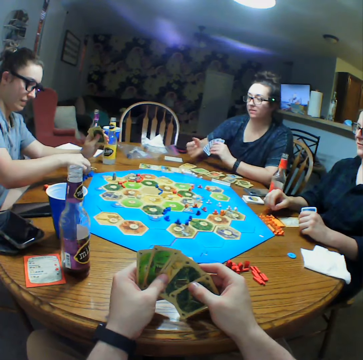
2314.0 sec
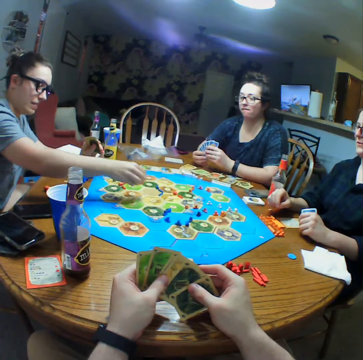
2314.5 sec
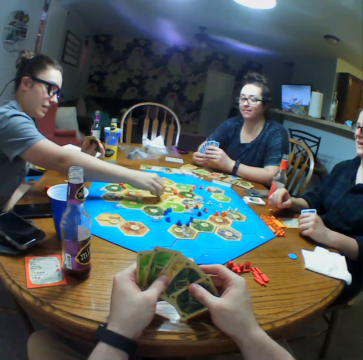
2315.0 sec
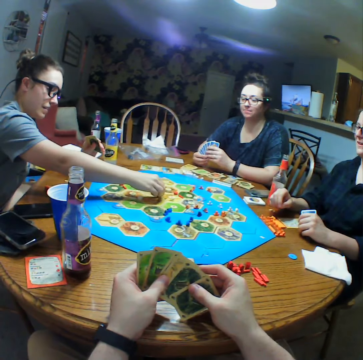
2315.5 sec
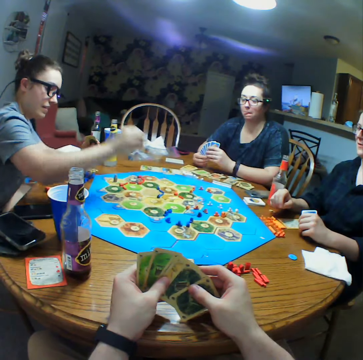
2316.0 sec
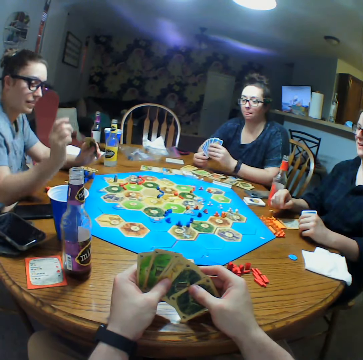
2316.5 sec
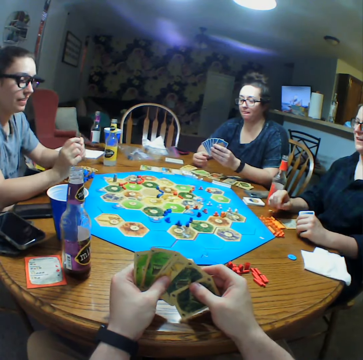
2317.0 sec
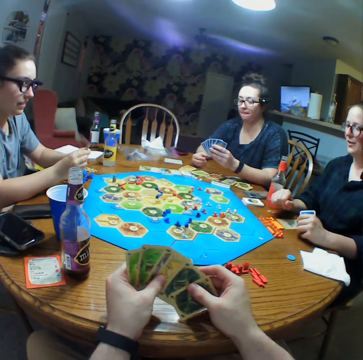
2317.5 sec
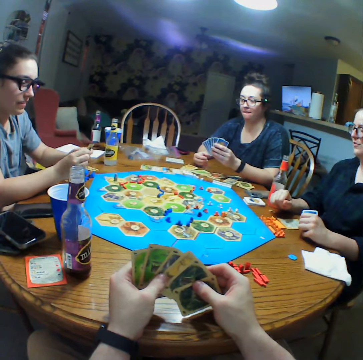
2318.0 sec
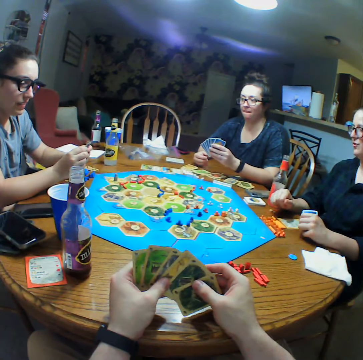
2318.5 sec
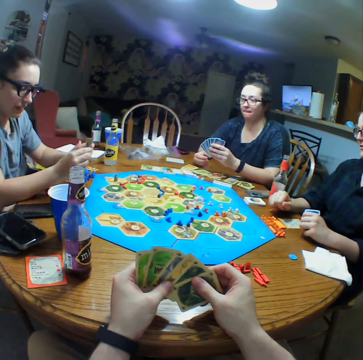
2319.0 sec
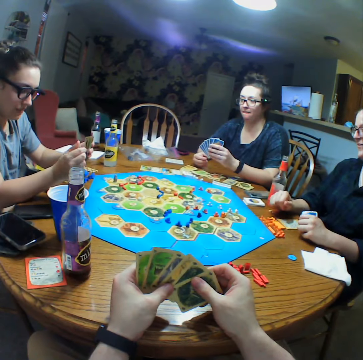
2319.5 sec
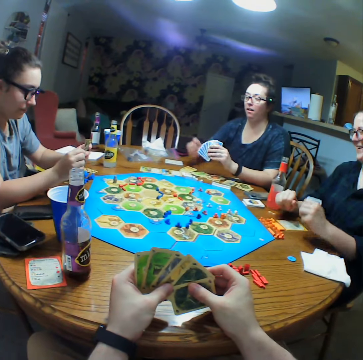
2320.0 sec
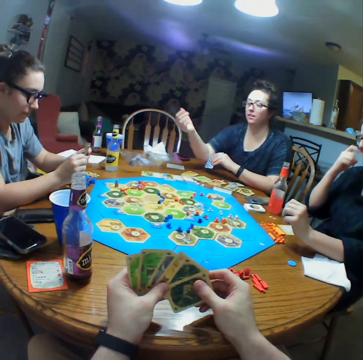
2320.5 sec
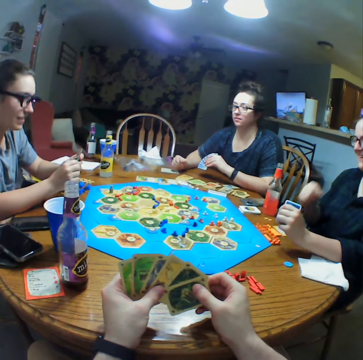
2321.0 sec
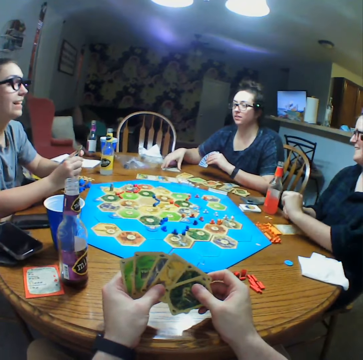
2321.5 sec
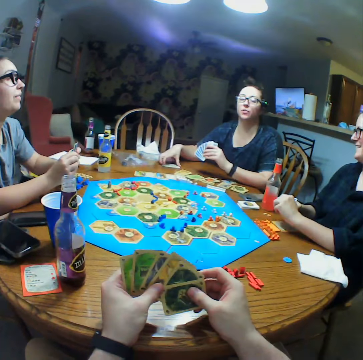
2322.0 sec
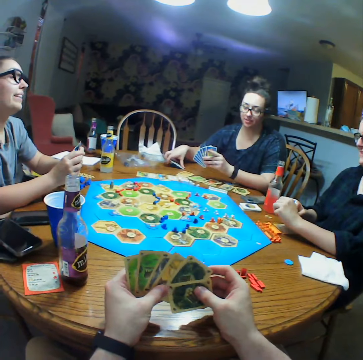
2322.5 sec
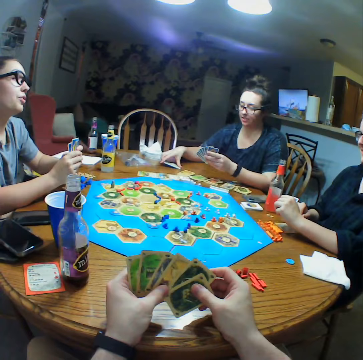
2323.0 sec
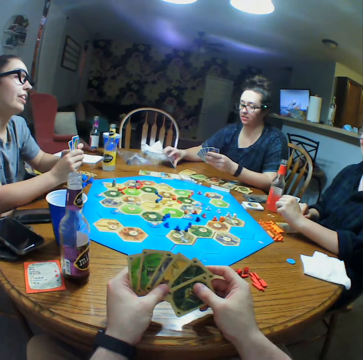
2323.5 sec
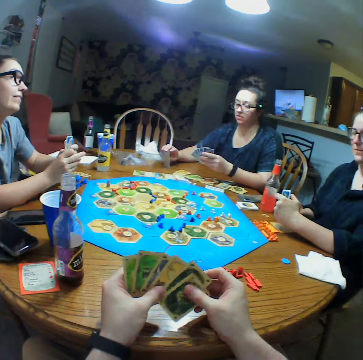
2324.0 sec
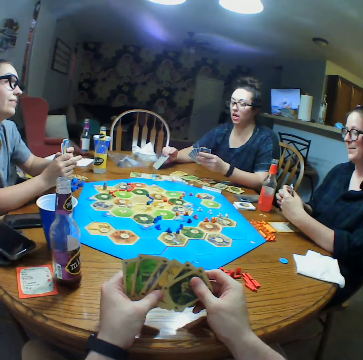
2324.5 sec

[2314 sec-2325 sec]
The first person drops a card on the table. The second person holds the dice. The camera wearer selects cards. The first person stretches a hand and picks up a card.

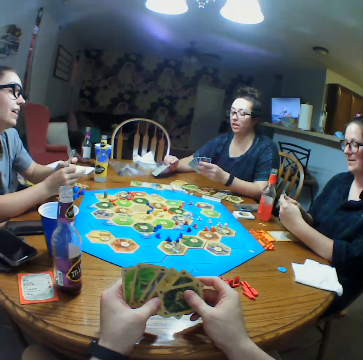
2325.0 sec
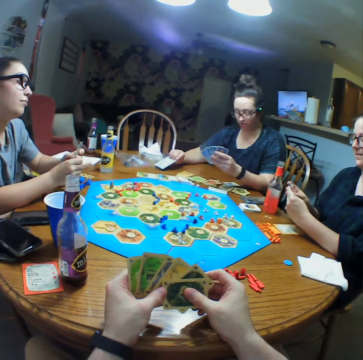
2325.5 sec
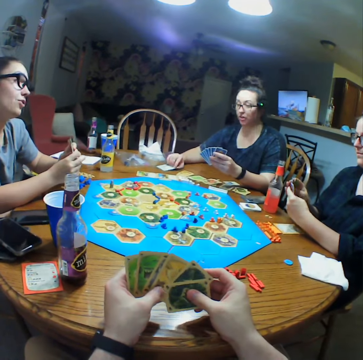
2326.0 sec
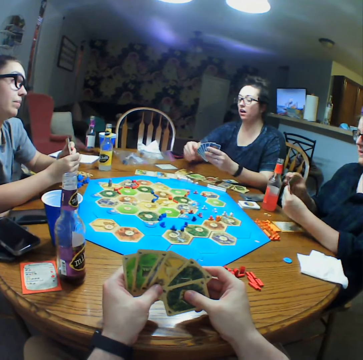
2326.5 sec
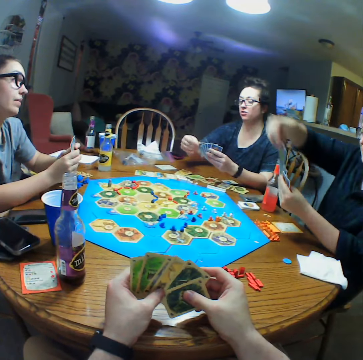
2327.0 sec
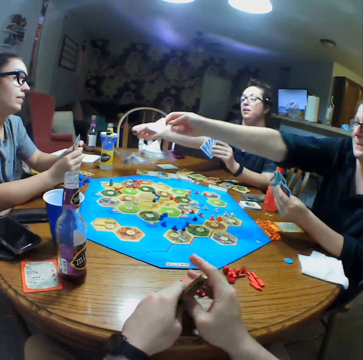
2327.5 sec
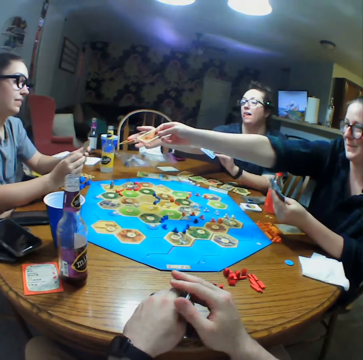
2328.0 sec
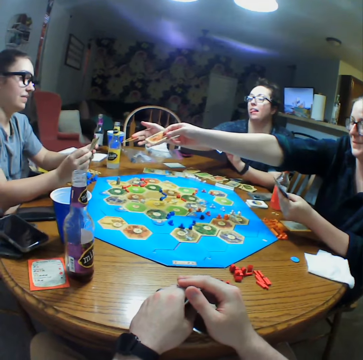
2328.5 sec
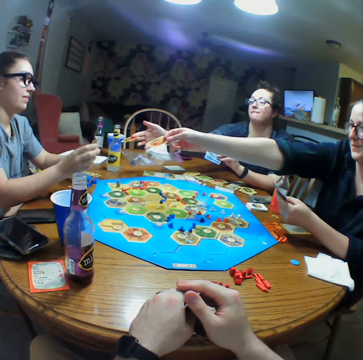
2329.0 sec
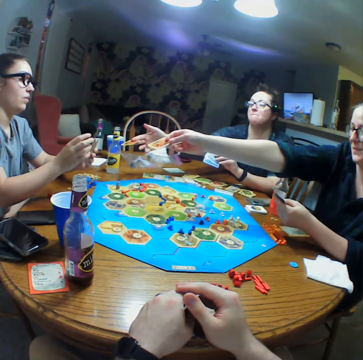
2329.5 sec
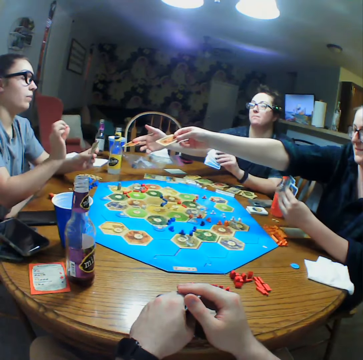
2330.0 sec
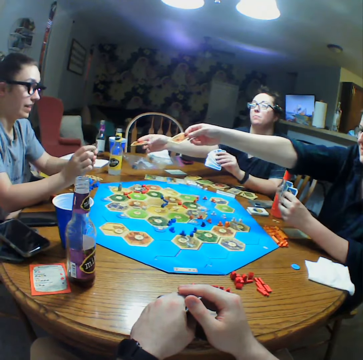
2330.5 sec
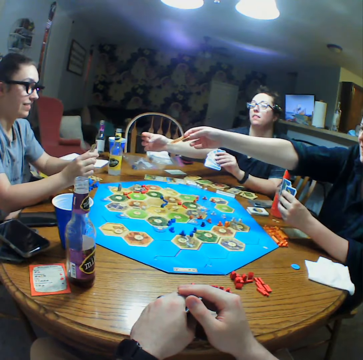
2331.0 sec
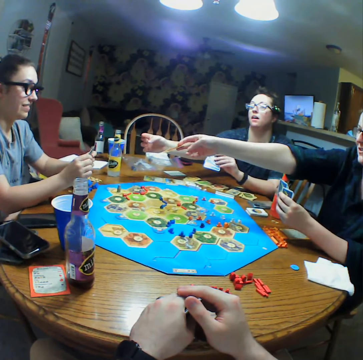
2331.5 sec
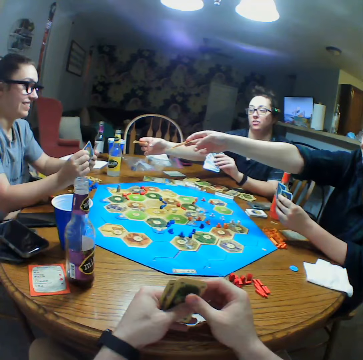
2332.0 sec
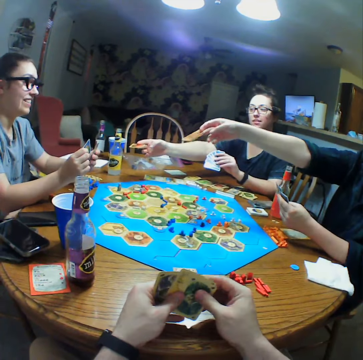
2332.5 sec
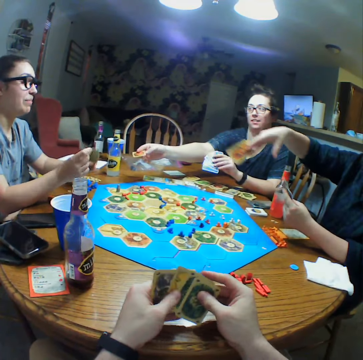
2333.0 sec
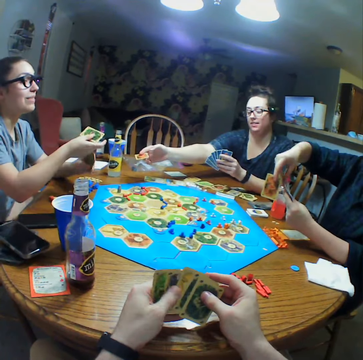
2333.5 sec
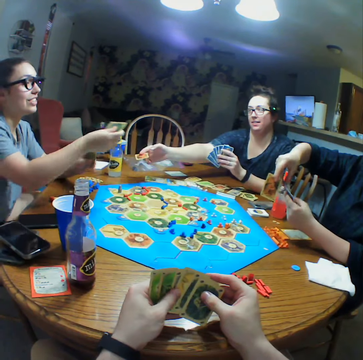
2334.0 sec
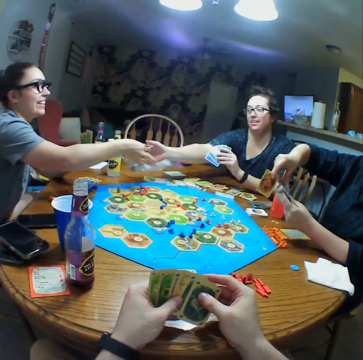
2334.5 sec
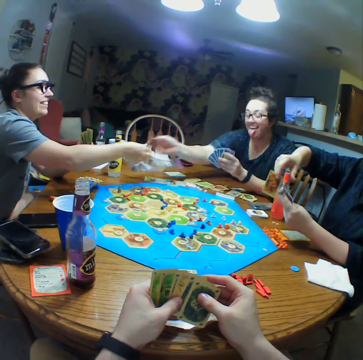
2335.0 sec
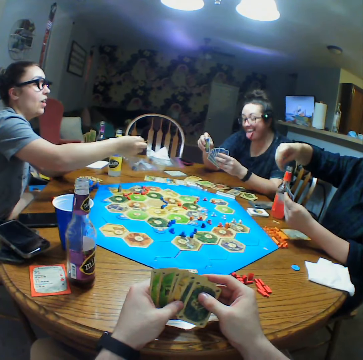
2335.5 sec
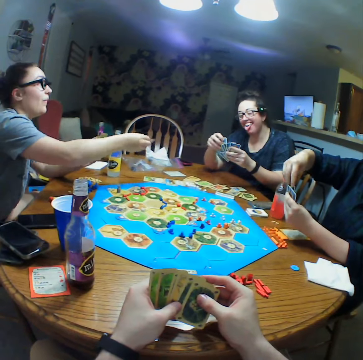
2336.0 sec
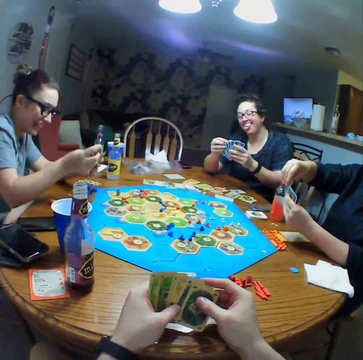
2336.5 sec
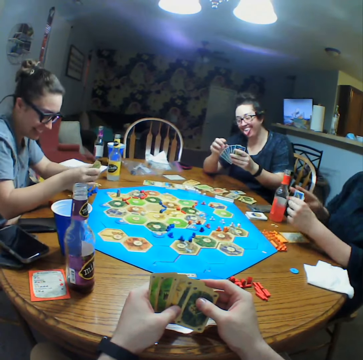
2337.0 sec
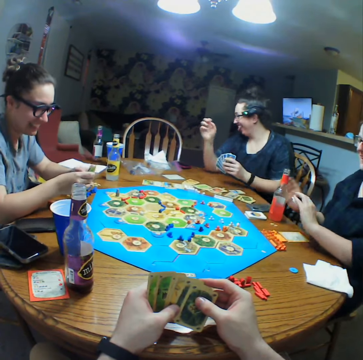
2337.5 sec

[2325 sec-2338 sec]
A person gives another person a card. A third person gives the first person a card. The camera wearer selects cards. The second person picks cards from the third person. The third person selects cards.

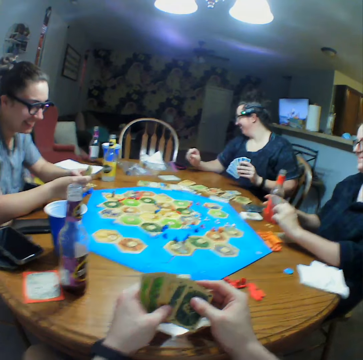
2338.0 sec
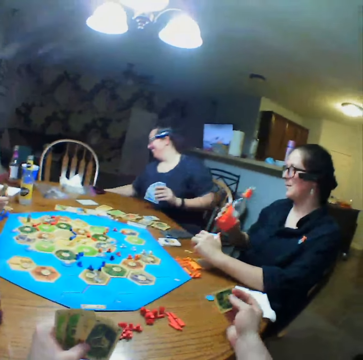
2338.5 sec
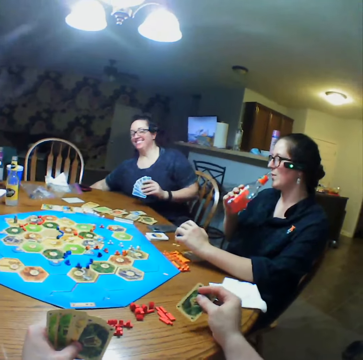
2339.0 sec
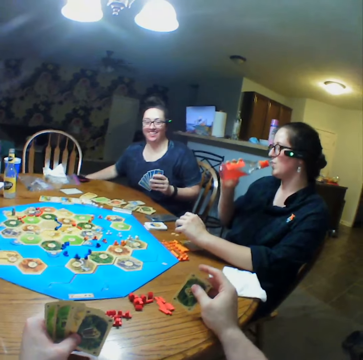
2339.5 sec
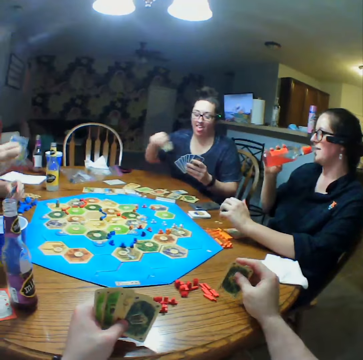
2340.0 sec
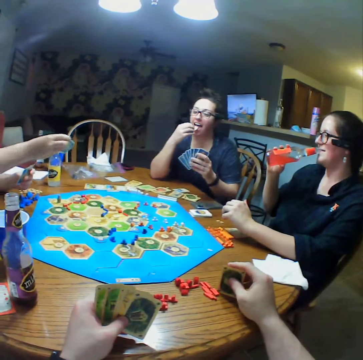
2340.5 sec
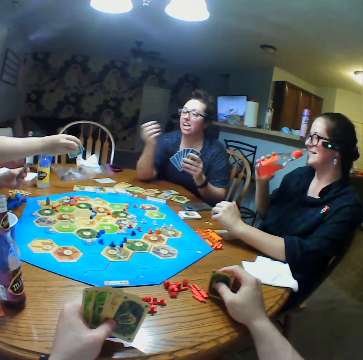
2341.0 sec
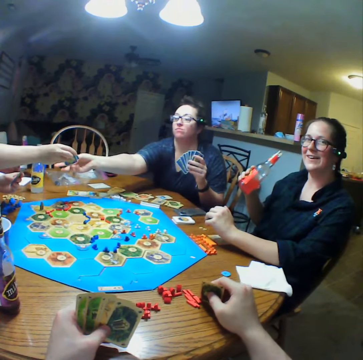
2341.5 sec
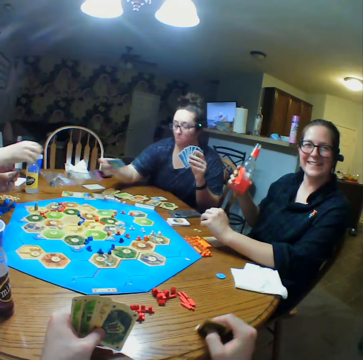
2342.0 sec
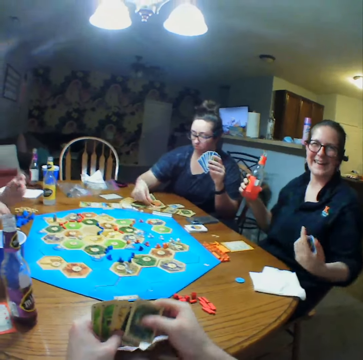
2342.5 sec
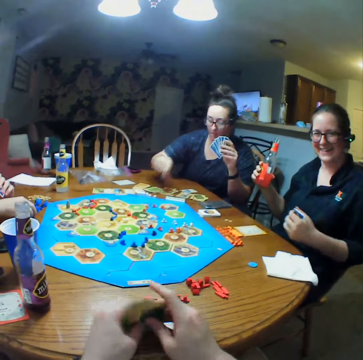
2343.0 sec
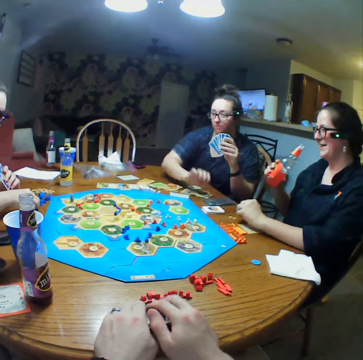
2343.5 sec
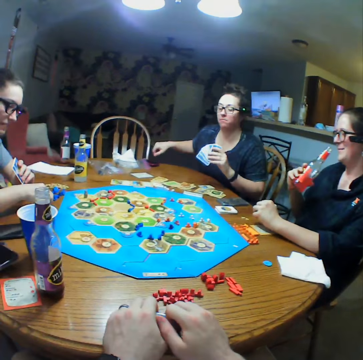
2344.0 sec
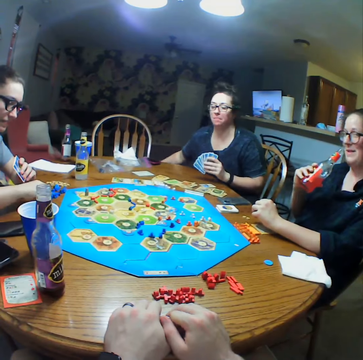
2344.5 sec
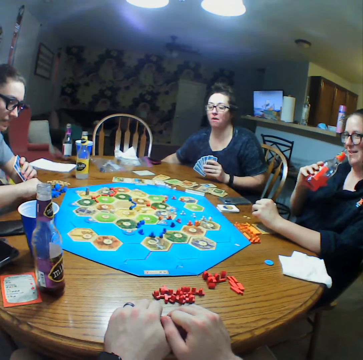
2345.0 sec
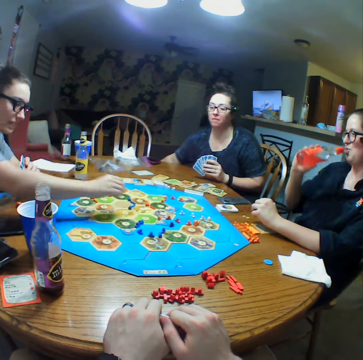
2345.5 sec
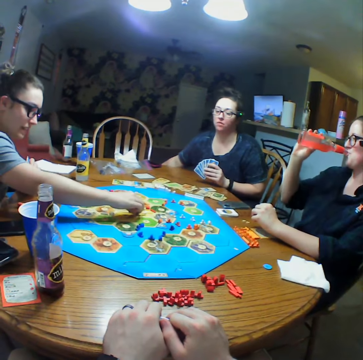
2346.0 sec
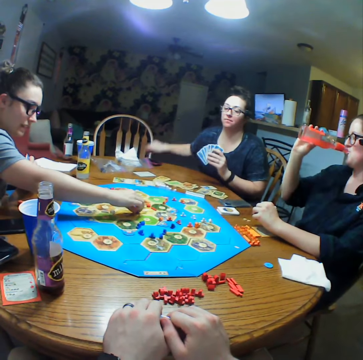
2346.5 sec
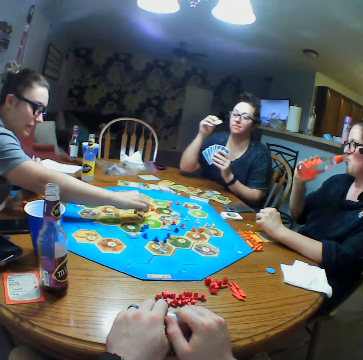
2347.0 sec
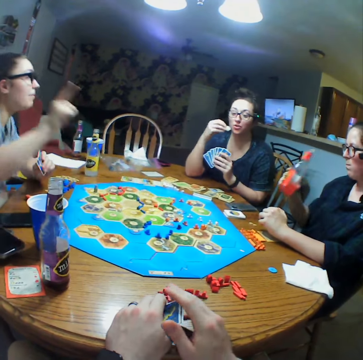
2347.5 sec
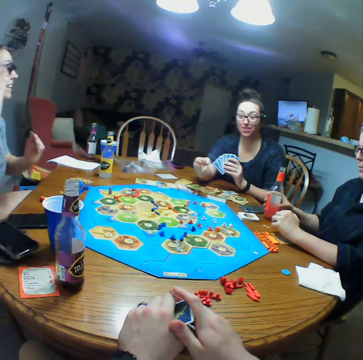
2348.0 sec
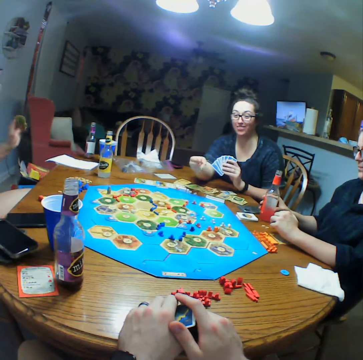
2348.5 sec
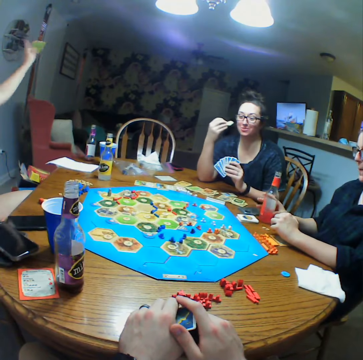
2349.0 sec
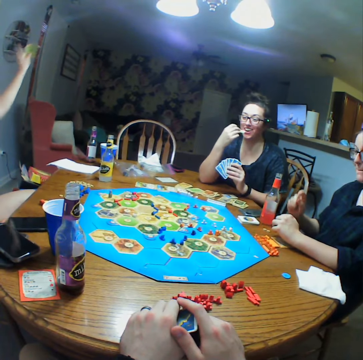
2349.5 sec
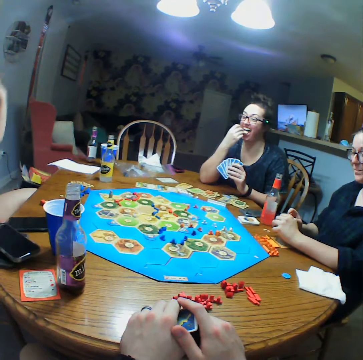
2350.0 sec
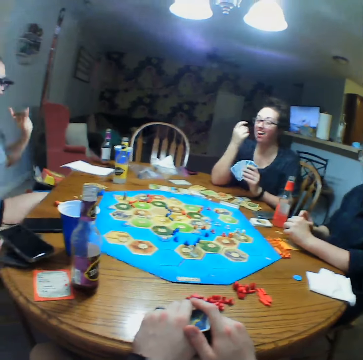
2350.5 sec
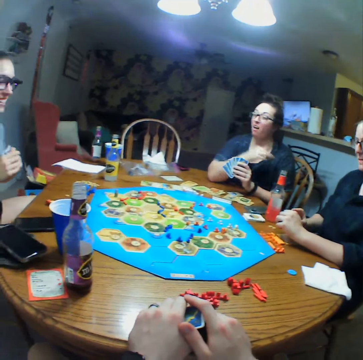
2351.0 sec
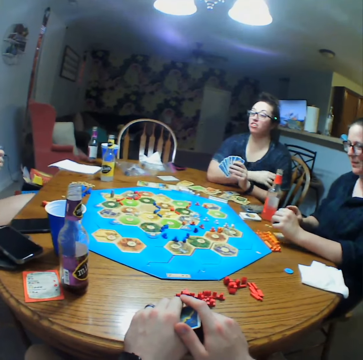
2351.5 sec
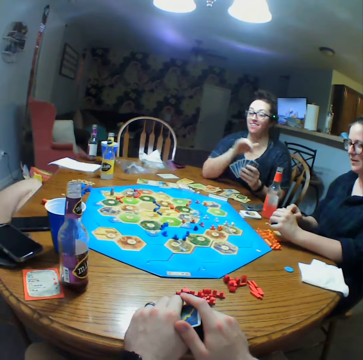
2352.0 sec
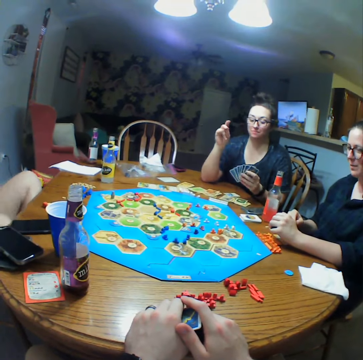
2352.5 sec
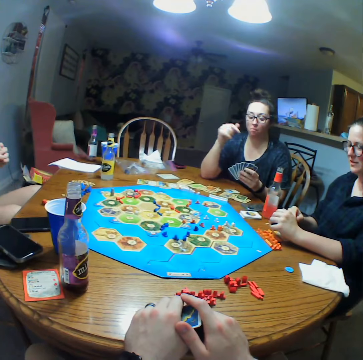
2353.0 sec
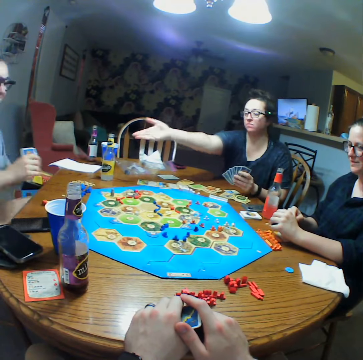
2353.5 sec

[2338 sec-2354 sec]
A person takes a bottle on the table. Another person holds cards on the table. A third person picks a drink. The third person picks crisps and eats the crisps. The second person takes the drink. A fourth person gives the third person a card. The third person picks a card from the fourth person. The camera wearer selects cards. The third person drops the card on the table. The third person picks crisps. The fourth person takes dice. The fourth person moves something on the board game. The third person takes crisps. The third person raises a hand. The third person cleans hands.
